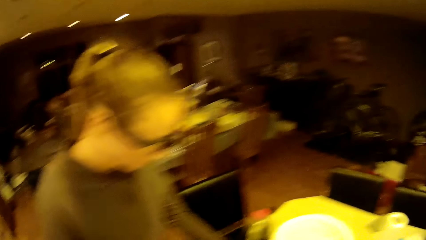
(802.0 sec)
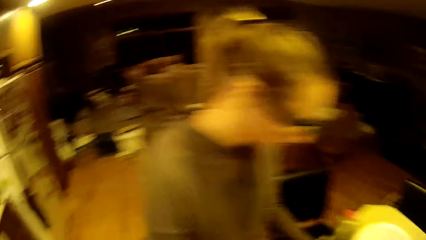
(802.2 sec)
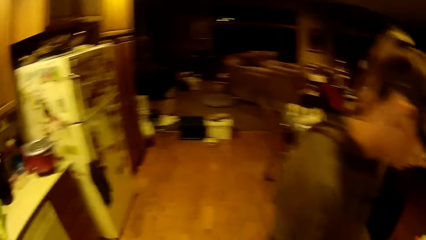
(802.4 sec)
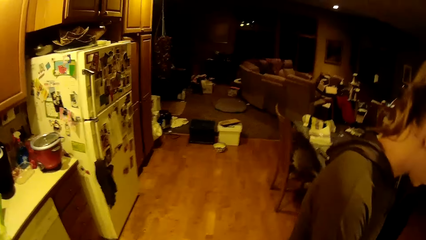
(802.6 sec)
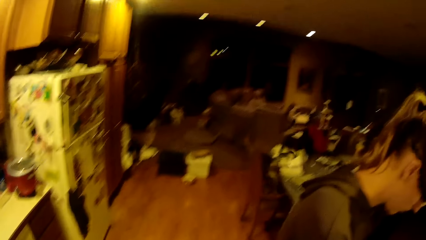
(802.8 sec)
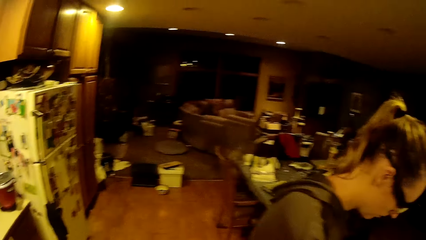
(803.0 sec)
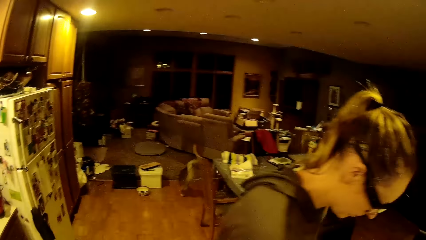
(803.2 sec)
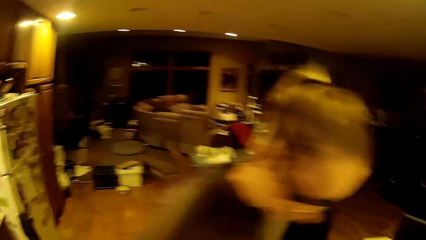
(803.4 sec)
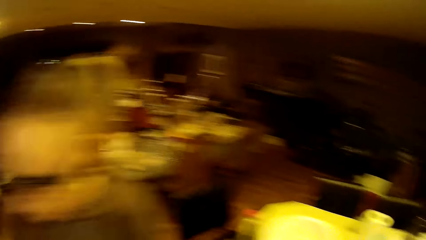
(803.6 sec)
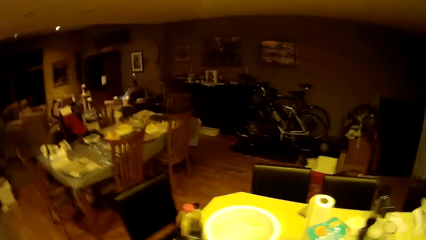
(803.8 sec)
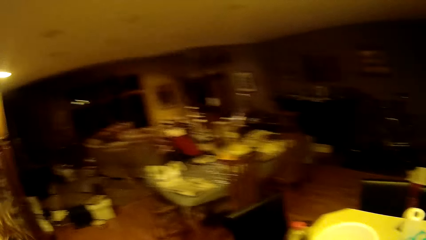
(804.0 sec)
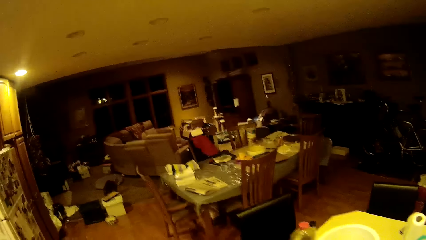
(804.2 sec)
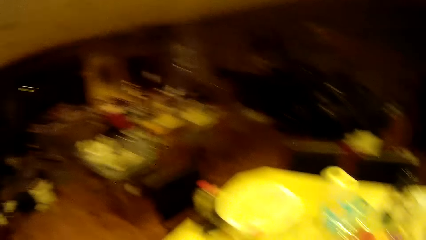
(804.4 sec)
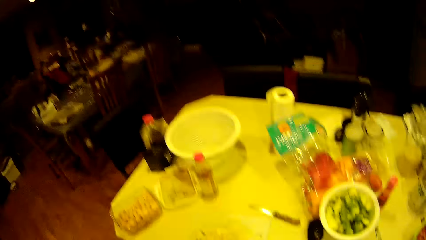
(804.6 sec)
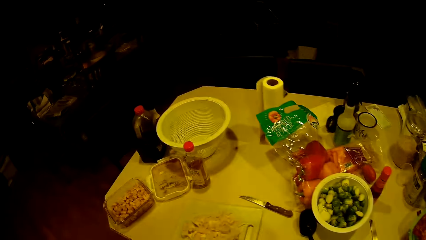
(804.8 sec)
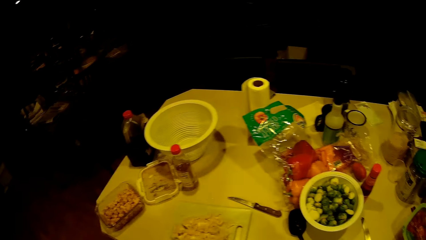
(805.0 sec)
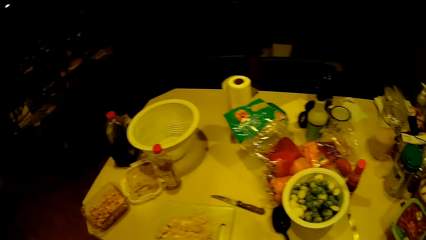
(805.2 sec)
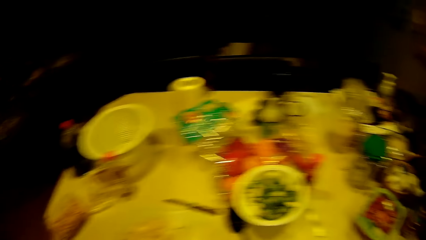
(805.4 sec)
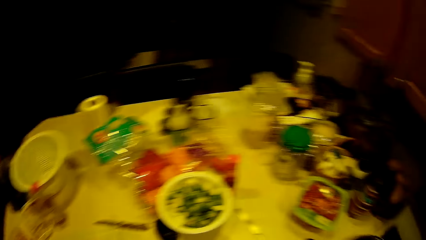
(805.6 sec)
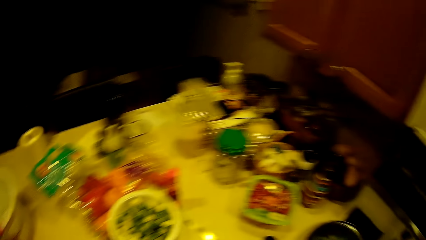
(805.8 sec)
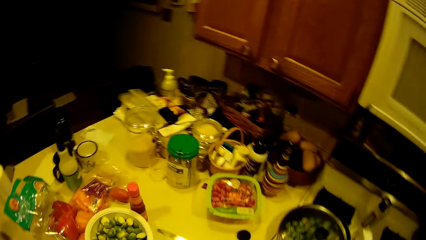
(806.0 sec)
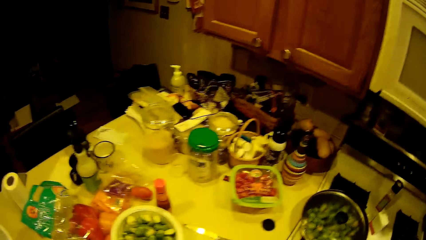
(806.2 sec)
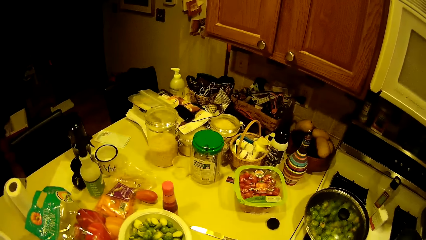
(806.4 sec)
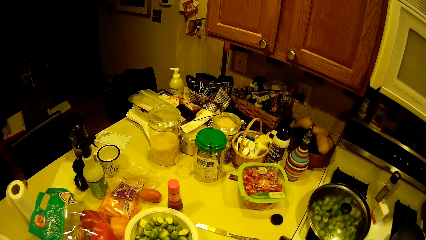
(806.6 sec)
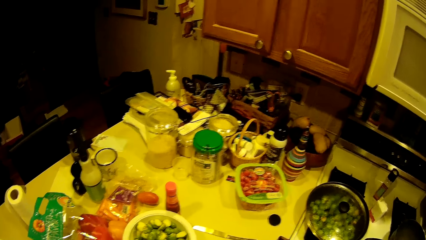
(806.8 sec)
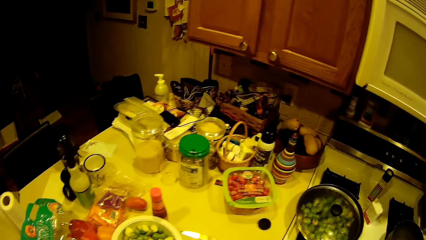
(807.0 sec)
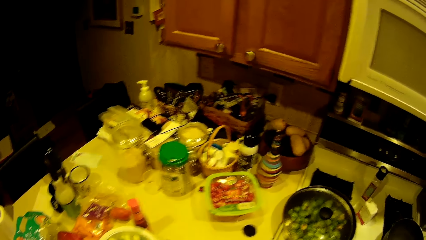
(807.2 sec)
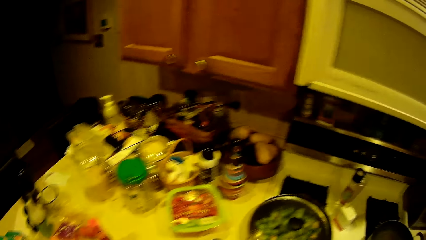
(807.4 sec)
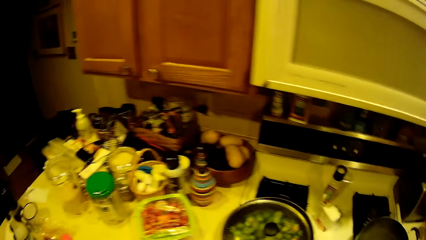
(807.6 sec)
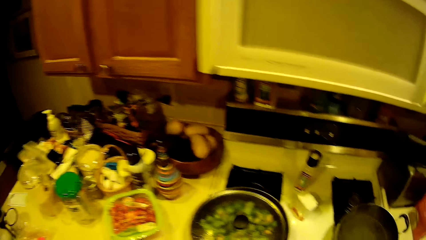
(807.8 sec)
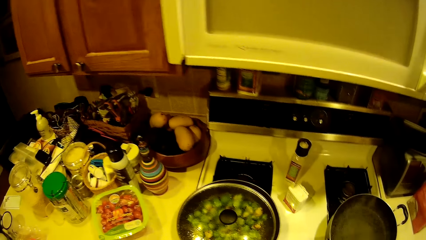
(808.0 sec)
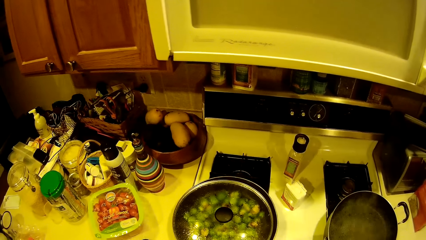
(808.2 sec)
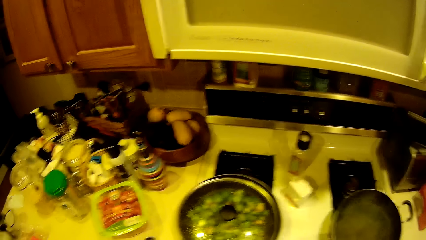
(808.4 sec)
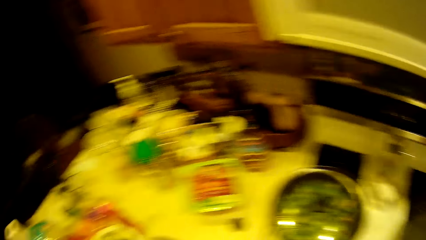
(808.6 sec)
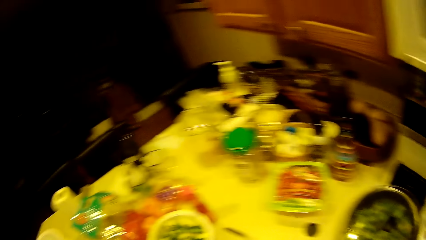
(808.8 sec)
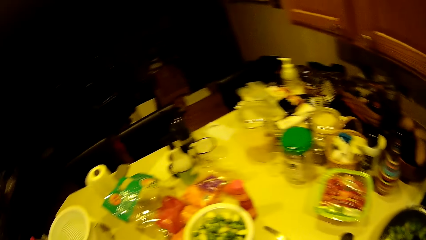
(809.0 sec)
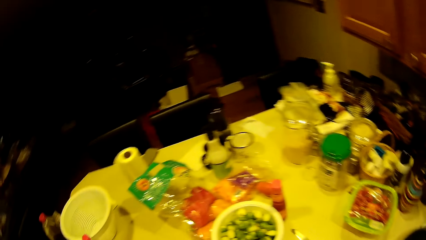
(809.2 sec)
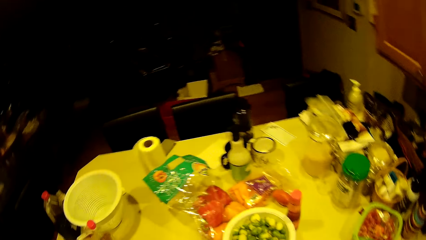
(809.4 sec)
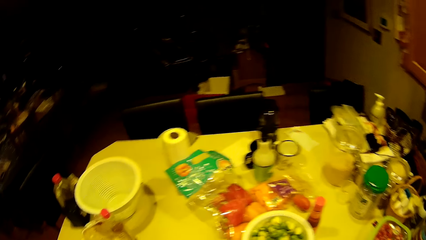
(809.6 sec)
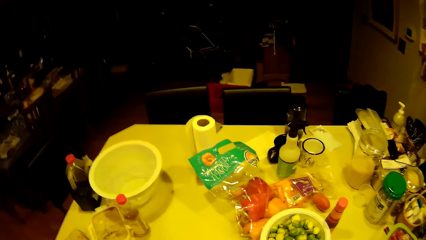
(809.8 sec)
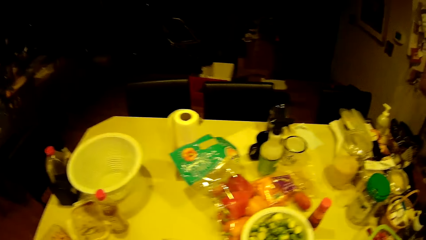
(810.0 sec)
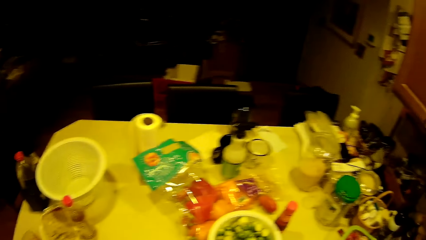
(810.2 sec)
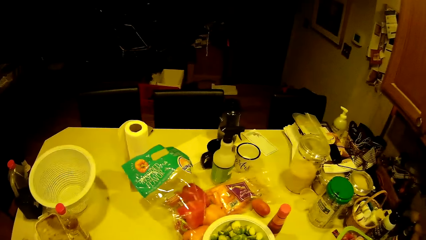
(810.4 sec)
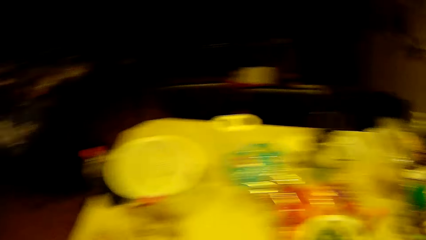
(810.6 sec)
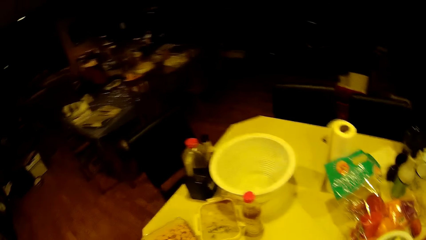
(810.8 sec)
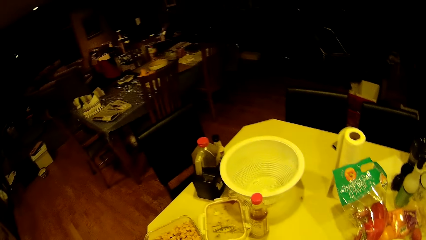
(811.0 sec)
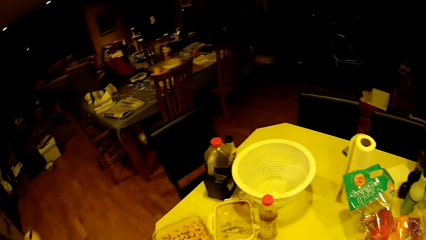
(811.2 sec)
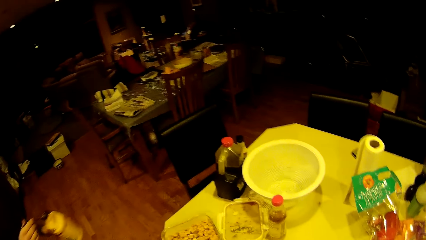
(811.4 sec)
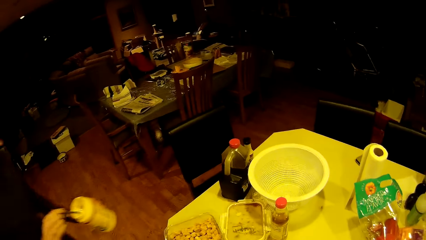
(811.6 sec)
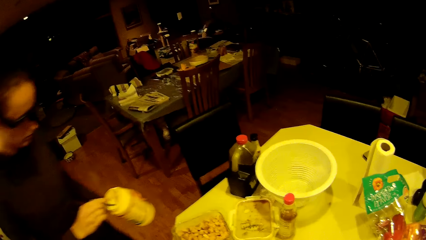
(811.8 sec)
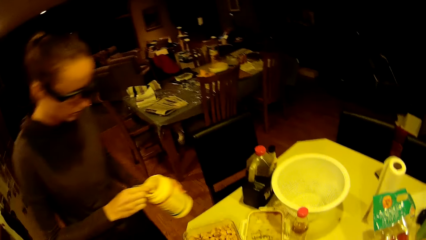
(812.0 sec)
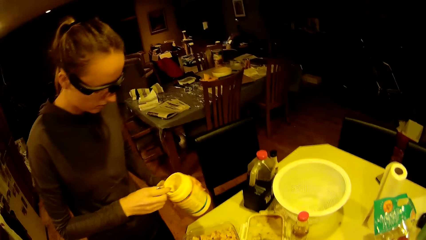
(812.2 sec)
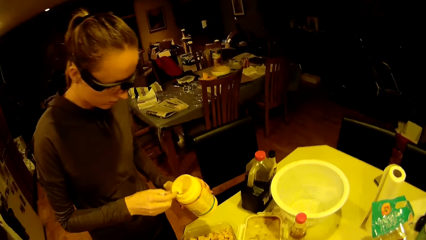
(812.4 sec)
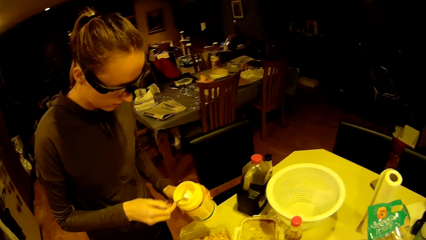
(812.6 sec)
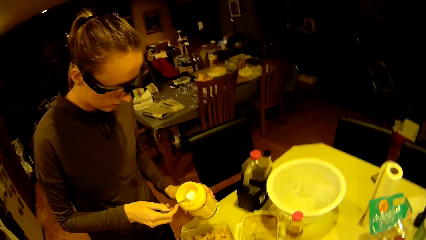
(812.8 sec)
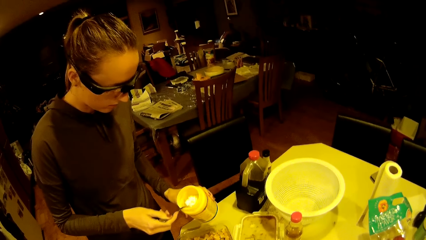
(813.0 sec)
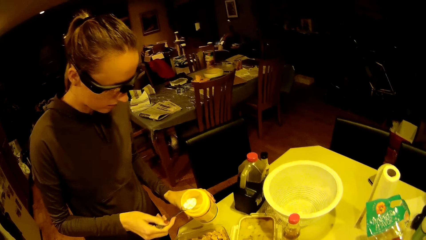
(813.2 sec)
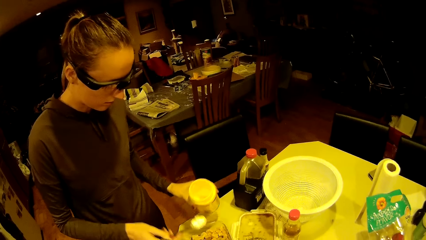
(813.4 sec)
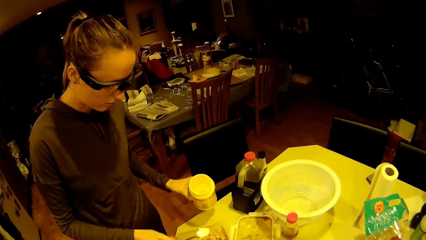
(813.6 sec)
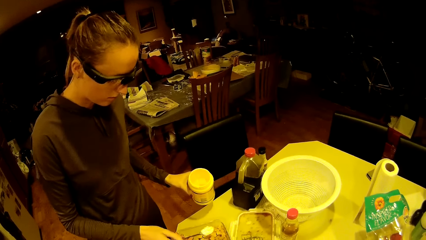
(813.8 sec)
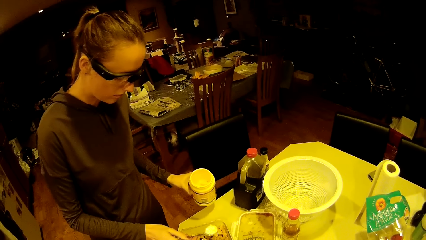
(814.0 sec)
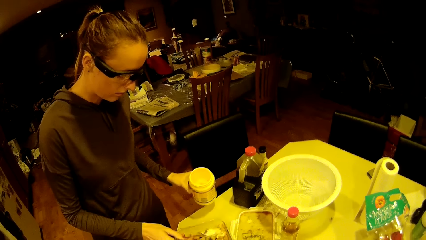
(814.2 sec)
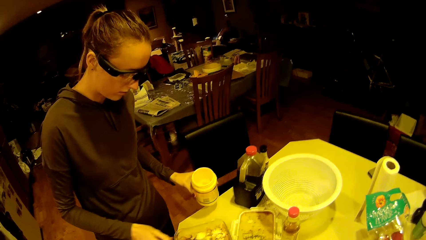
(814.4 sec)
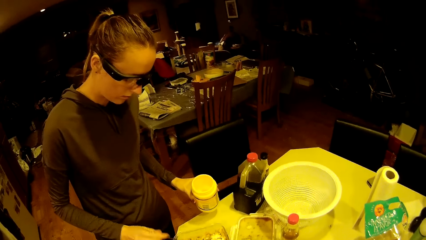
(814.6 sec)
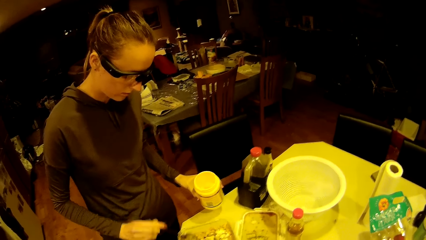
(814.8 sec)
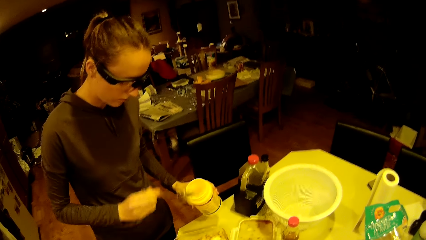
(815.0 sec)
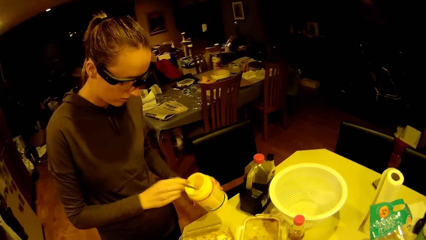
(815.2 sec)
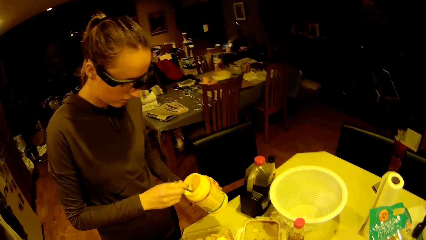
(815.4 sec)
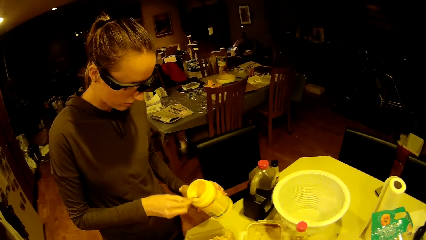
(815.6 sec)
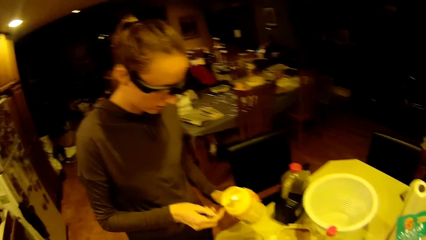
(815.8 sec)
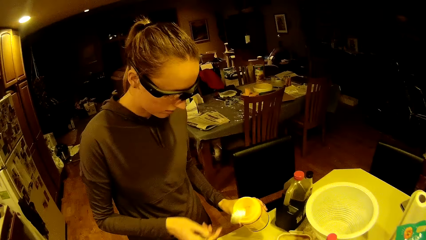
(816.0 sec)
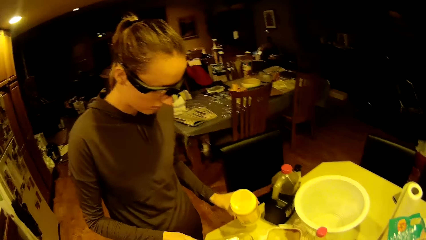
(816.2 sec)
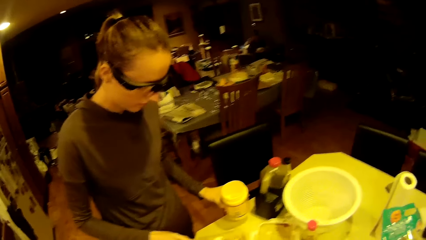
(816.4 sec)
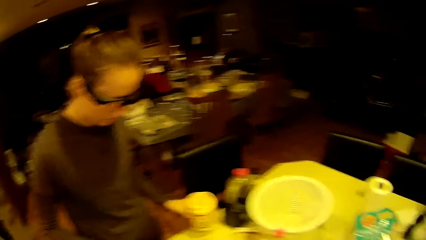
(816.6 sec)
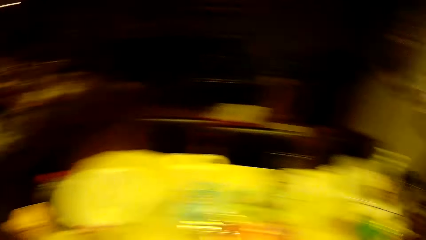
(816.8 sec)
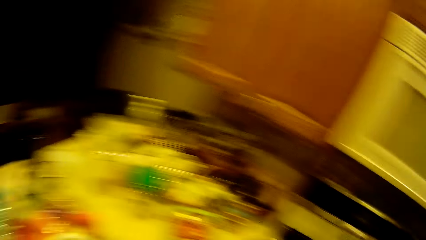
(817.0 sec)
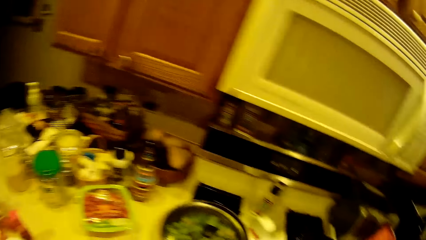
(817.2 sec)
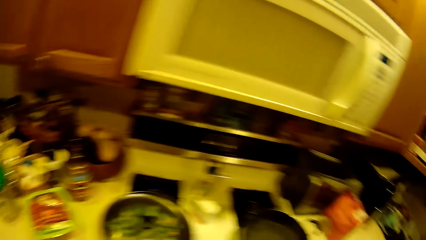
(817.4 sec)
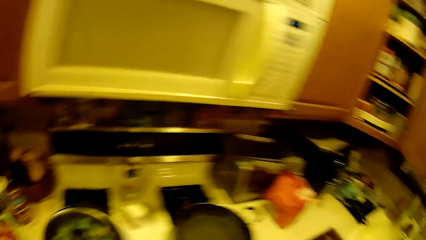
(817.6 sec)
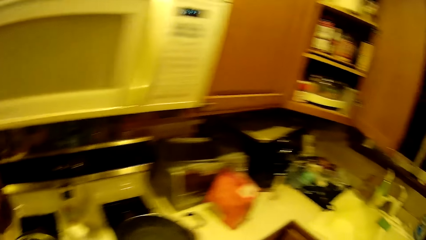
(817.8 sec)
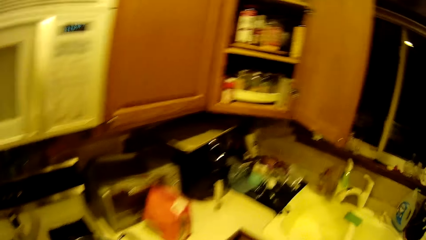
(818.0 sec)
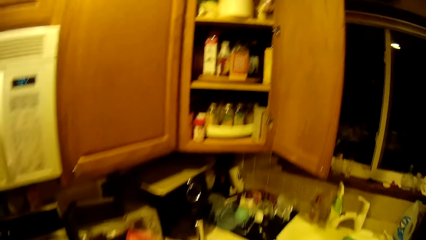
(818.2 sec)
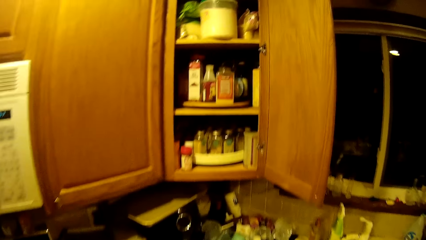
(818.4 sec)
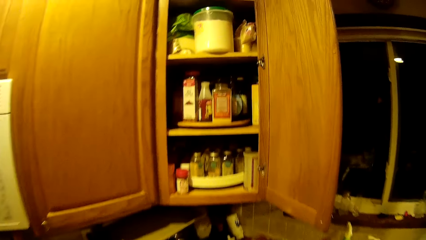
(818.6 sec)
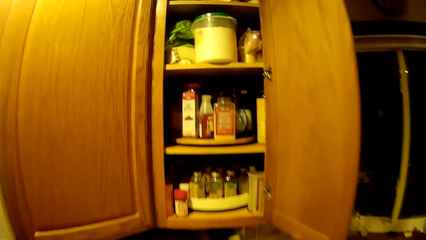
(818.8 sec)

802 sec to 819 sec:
The camera wearer looks around. A woman takes salt from a container with a spoon. She spreads the salt in the bowl. She takes salt from the container with the spoon. She spreads the salt in the bowl. The camera wearer walks around.
